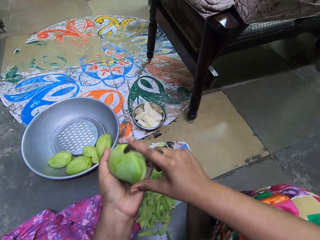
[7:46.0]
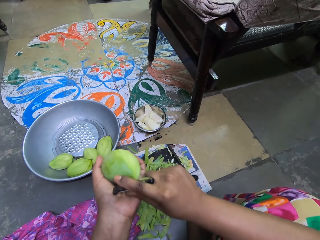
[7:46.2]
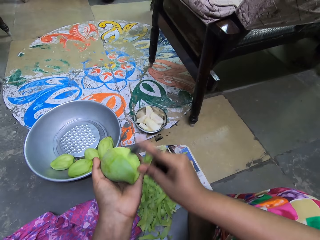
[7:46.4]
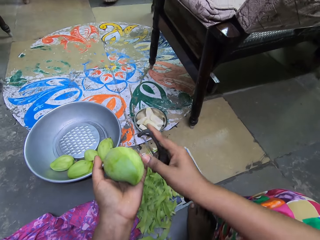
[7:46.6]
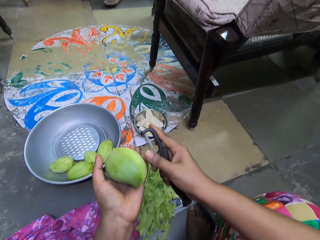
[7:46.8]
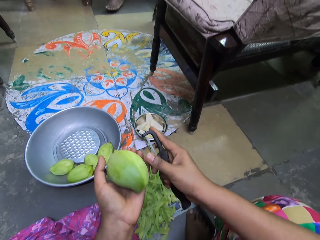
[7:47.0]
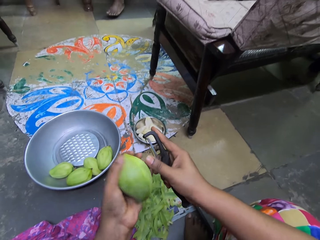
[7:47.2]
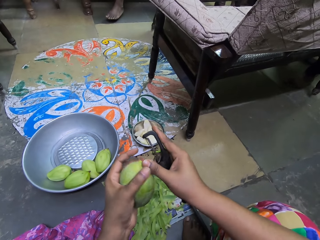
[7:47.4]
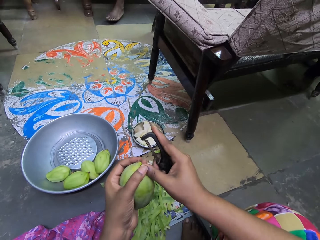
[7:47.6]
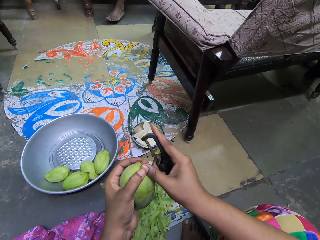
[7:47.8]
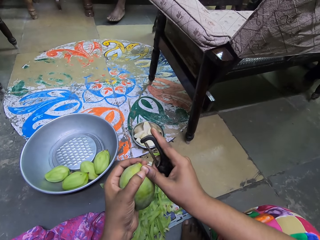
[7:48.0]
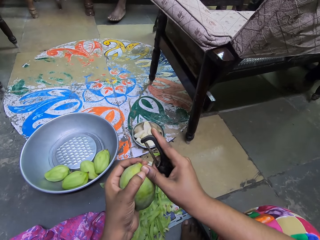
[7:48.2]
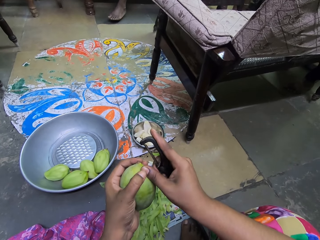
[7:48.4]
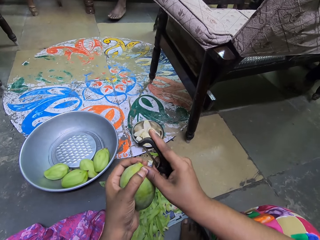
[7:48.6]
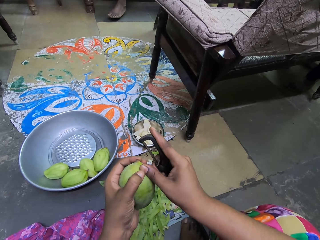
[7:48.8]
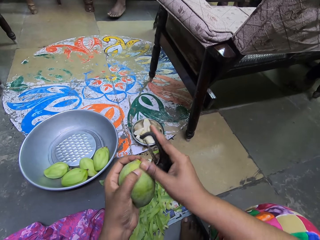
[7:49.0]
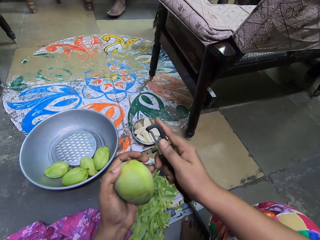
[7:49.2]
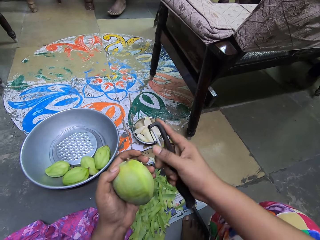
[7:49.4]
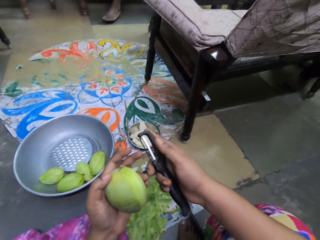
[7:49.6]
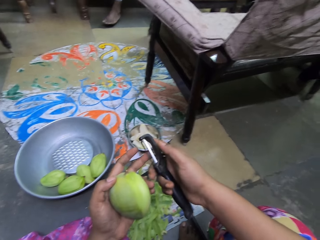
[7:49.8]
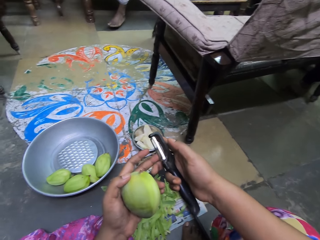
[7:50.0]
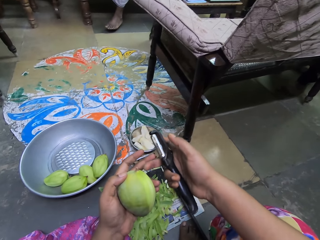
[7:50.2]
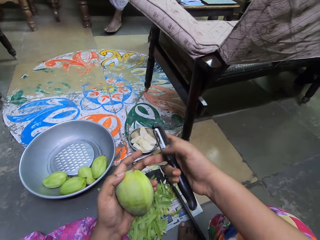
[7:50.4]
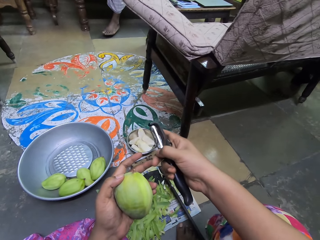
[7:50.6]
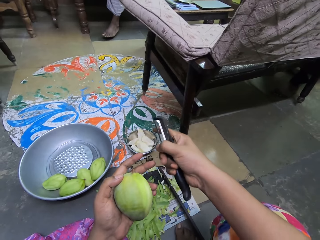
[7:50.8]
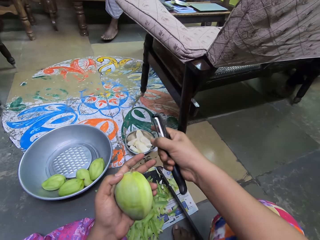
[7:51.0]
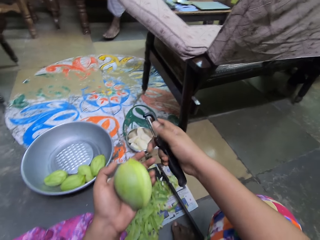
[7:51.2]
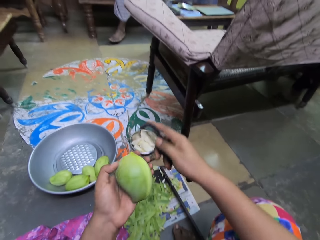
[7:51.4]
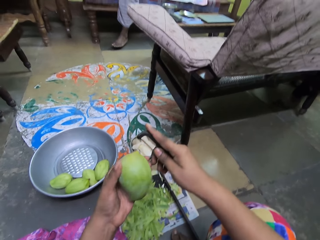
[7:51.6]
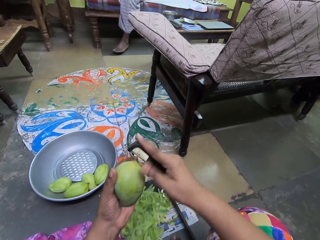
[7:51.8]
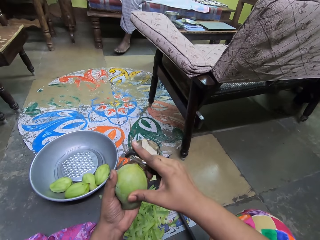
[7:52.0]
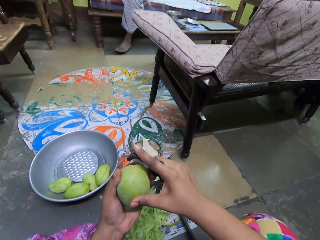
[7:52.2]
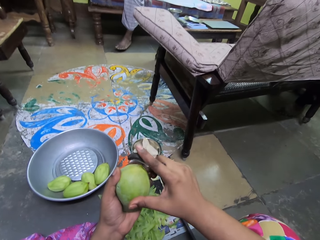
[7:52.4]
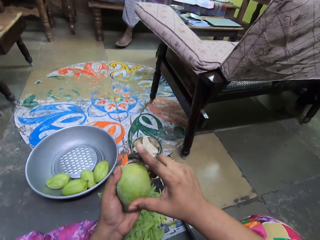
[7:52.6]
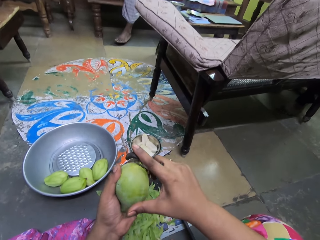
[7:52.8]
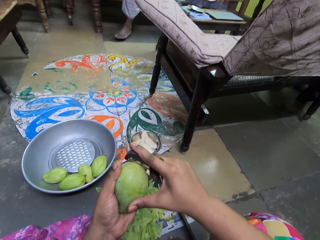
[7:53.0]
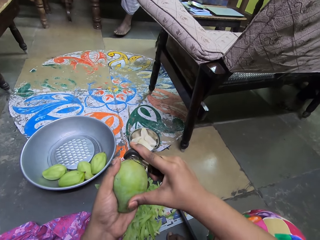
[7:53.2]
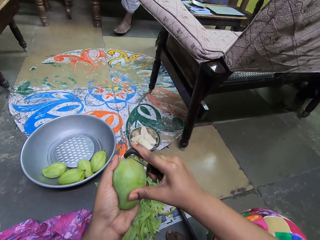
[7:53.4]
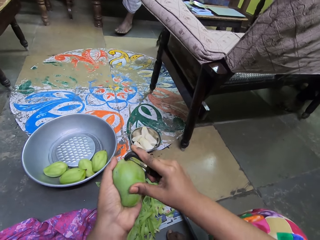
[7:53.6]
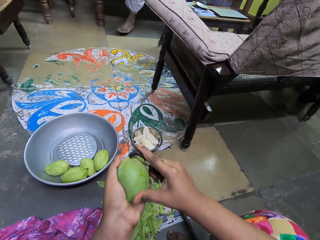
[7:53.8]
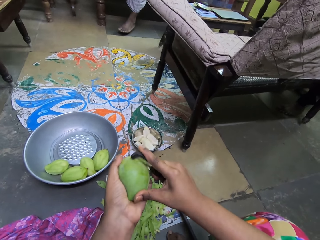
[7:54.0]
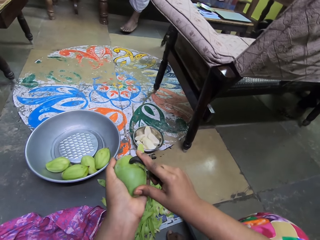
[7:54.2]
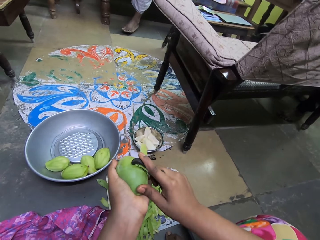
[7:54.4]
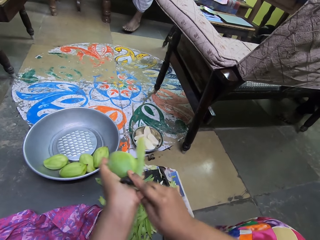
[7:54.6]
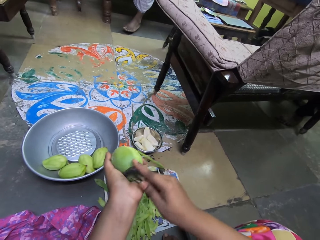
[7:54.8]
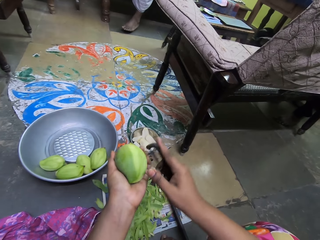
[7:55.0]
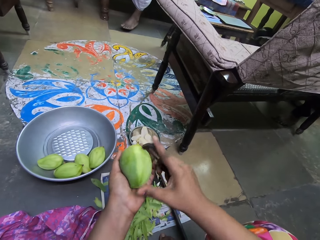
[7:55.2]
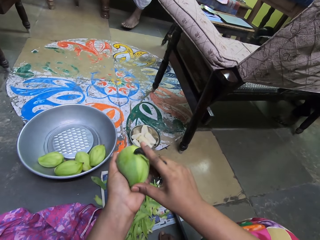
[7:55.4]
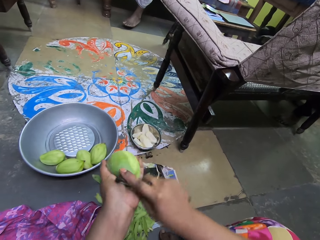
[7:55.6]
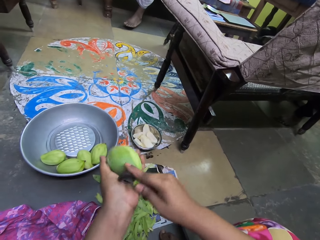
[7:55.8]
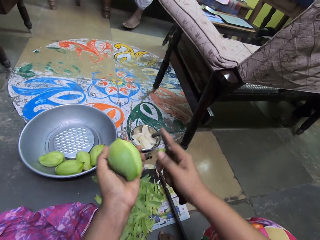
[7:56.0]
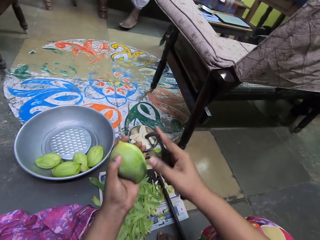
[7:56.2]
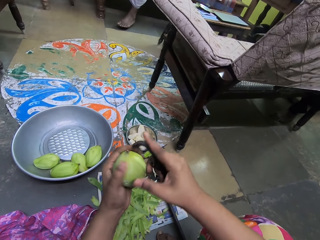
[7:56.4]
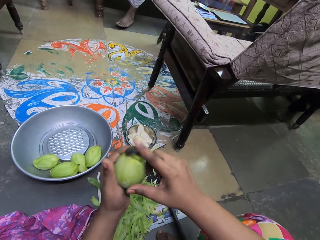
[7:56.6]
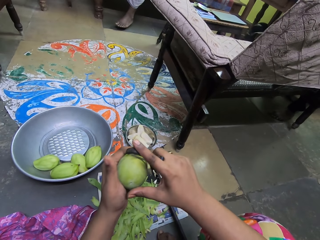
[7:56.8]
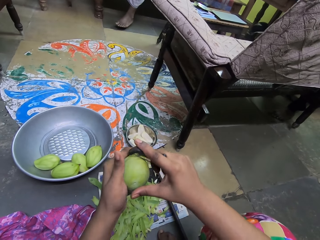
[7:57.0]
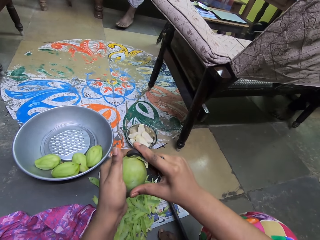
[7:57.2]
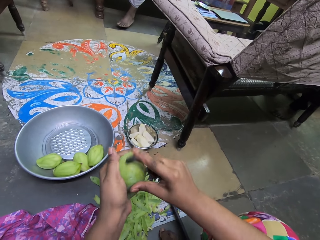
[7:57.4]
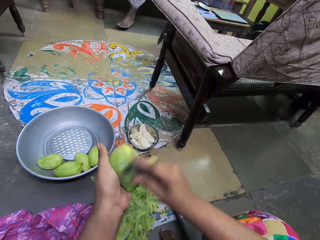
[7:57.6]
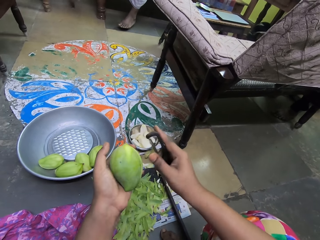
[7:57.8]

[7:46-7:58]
The camera wearer presses her right thumb with her left thumb. She peels the unripe mango in her left hand with the fruit peeler in her right hand.

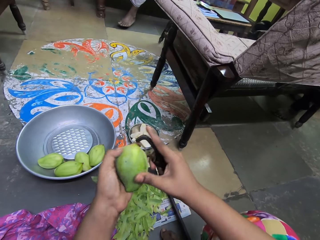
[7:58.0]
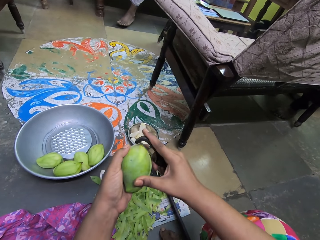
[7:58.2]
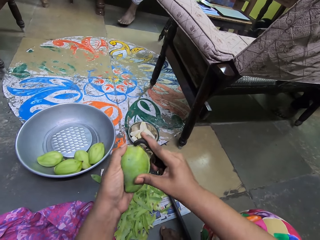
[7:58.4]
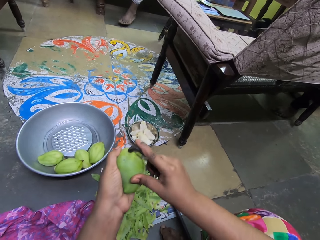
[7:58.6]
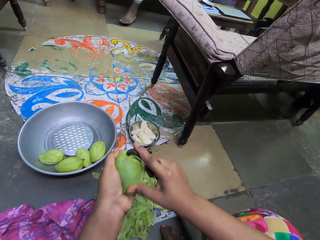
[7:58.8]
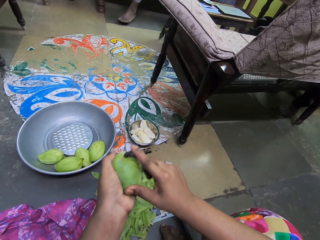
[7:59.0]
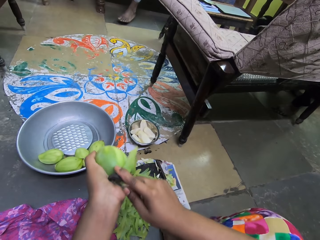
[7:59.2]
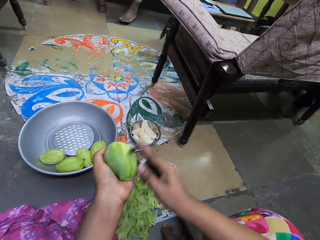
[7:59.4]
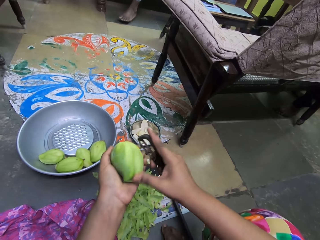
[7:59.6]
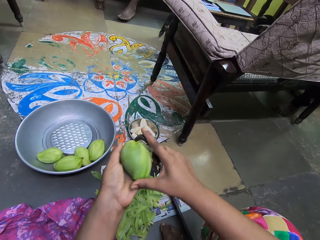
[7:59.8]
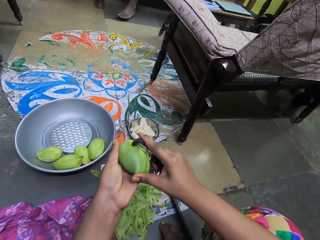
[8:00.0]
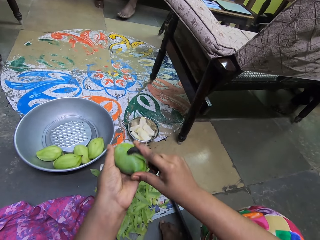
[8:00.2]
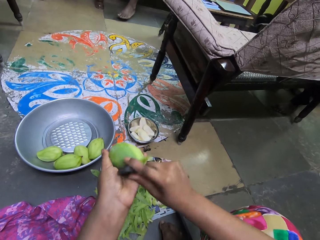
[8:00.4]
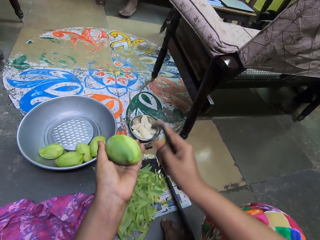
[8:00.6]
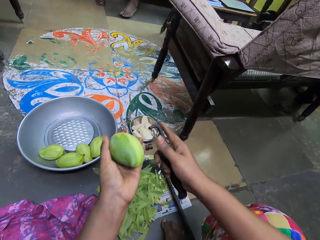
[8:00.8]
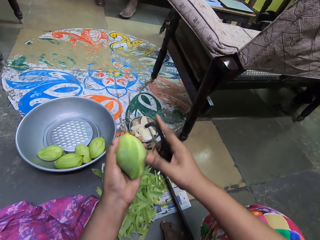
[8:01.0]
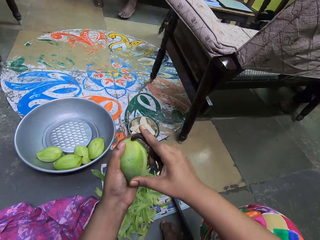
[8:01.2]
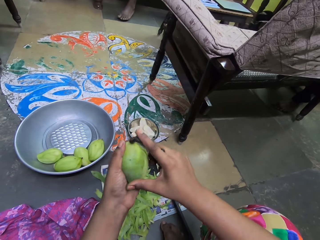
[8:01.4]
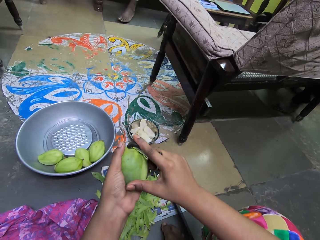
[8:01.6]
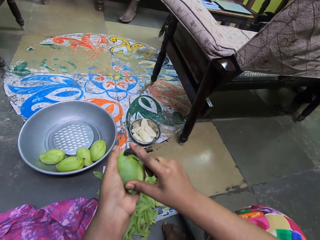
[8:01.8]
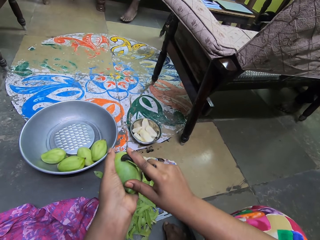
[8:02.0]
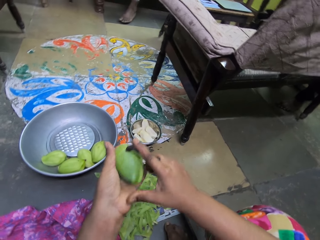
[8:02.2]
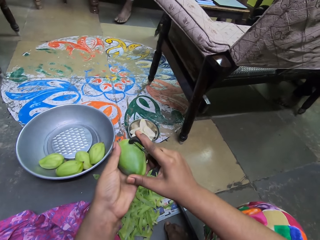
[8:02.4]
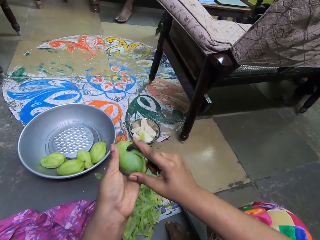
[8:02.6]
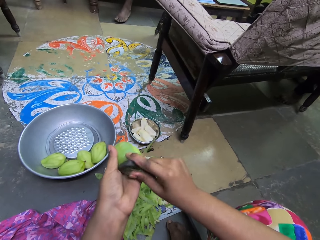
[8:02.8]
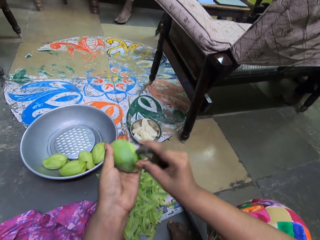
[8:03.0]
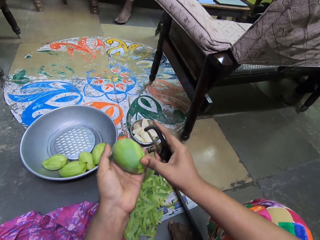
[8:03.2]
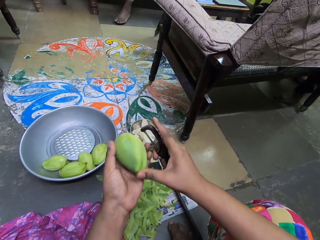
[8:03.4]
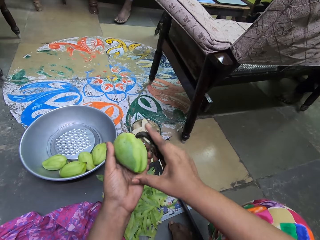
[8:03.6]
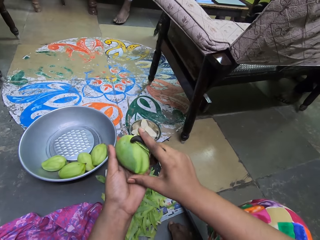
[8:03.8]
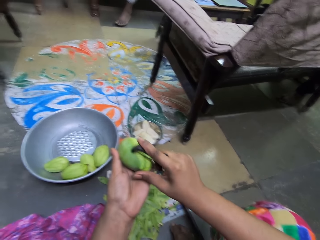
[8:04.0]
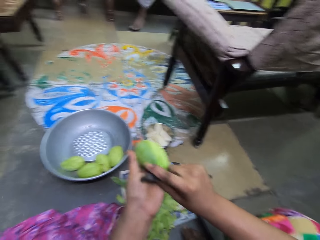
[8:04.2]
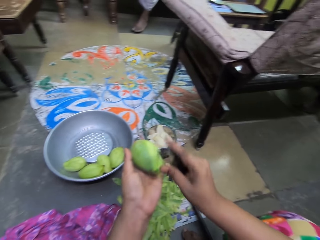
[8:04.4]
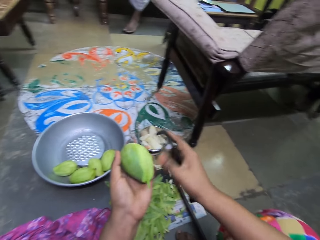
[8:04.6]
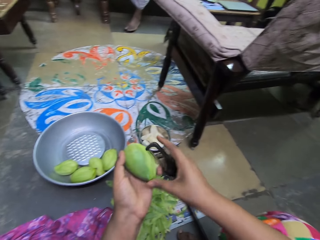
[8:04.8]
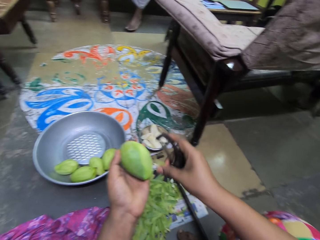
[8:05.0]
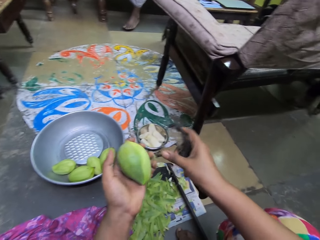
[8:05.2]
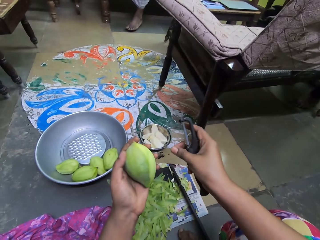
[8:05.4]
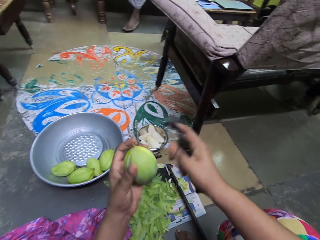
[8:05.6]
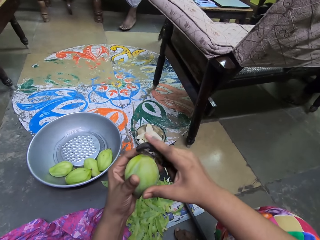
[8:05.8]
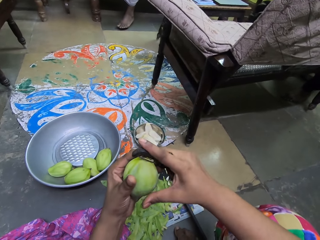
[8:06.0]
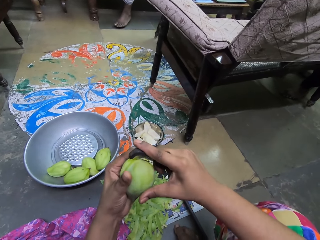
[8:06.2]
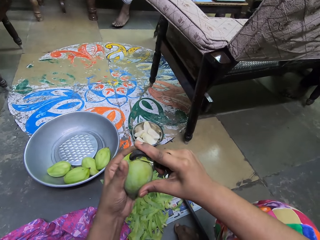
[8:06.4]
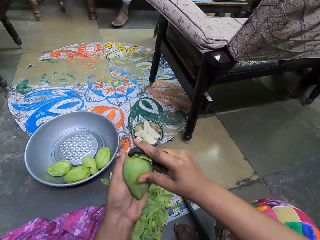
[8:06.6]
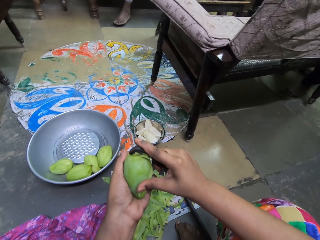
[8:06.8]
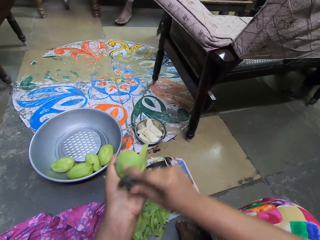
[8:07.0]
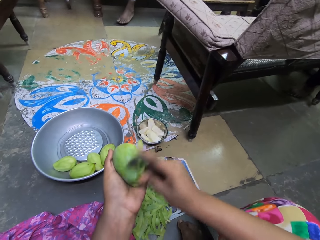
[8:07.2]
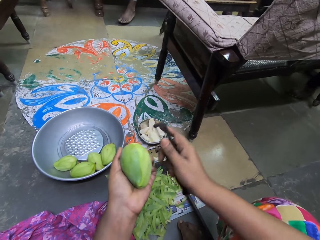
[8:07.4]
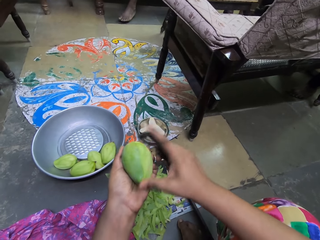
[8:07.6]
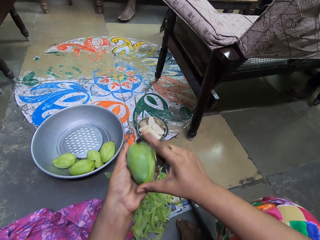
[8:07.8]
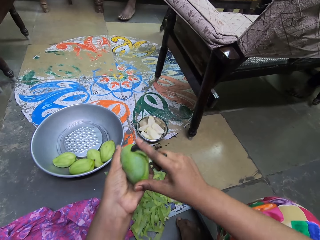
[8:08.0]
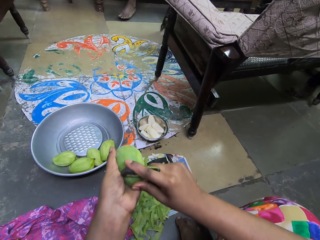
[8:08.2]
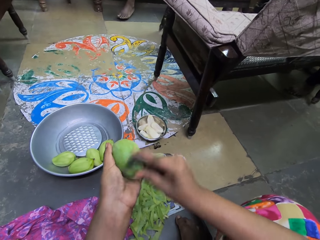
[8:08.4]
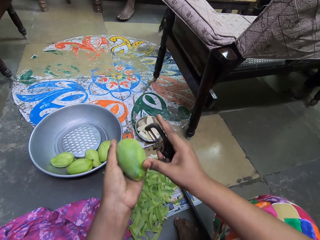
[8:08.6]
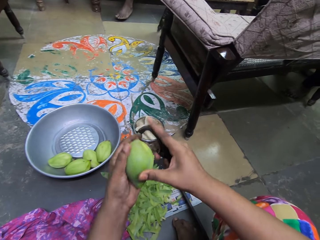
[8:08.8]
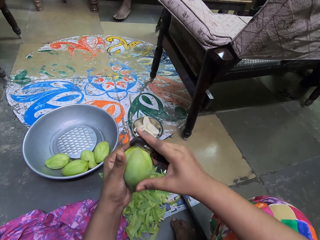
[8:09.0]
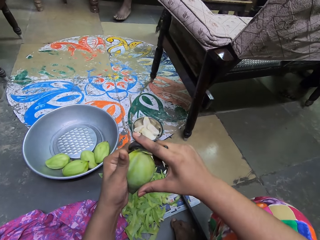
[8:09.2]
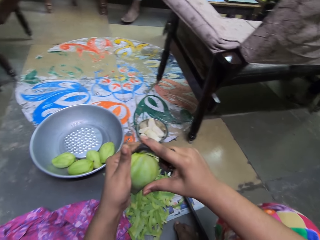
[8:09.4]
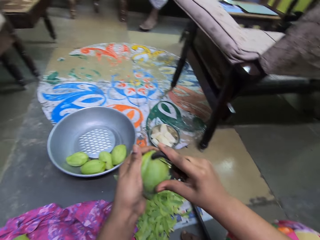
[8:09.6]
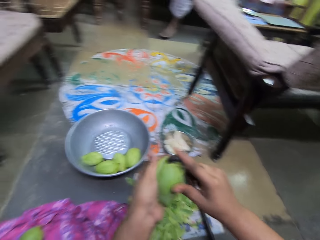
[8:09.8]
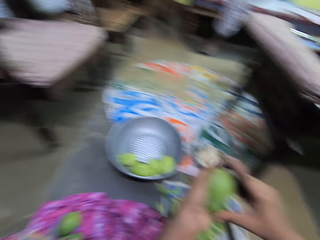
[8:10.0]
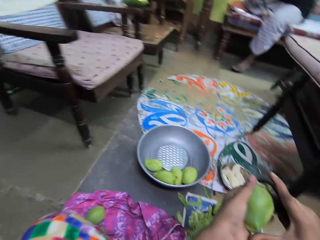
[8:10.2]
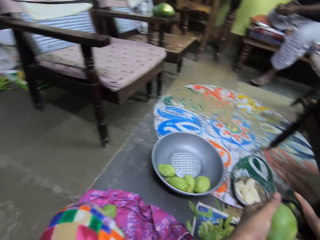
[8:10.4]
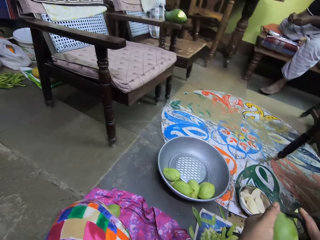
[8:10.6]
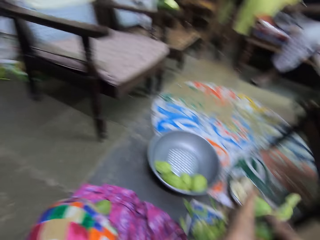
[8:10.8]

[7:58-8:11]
The camera wearer interacts with a woman and a man. She picks a peel from the unripe mango with her right hand. She drops the peel on the newspaper with her right hand. She peels the unripe mango in her left hand with the fruit peeler in her right hand.
